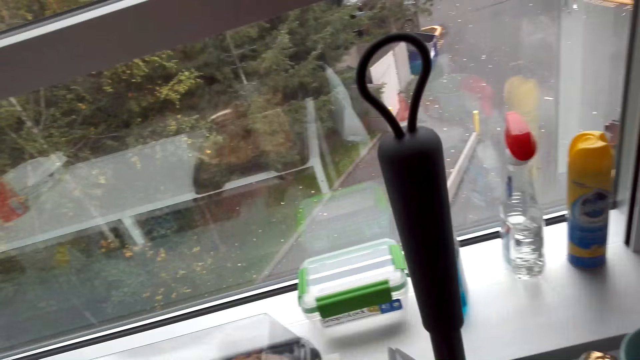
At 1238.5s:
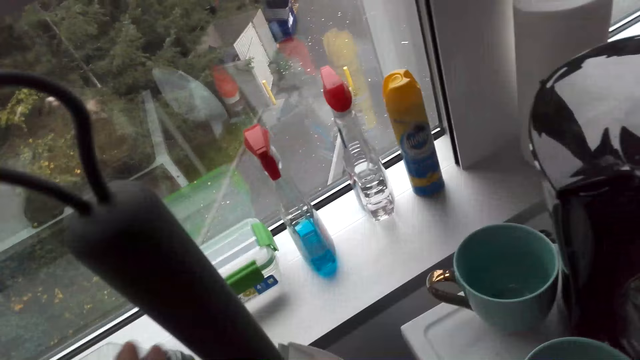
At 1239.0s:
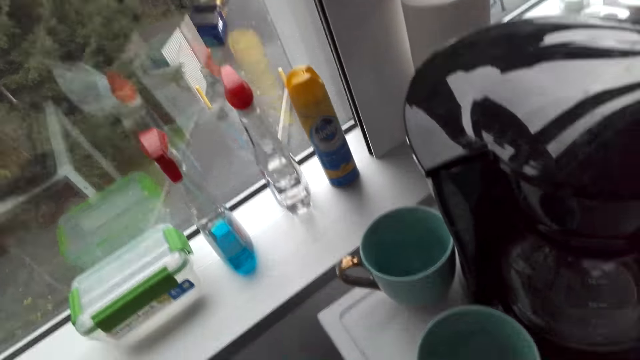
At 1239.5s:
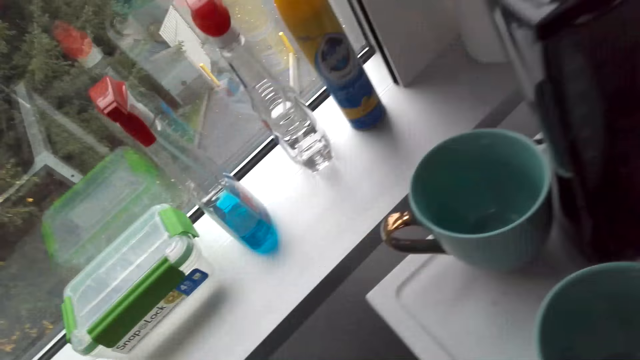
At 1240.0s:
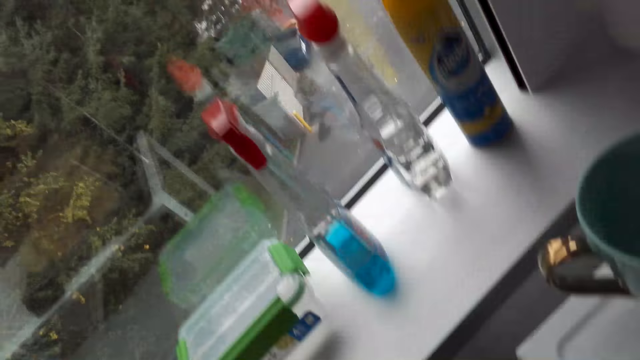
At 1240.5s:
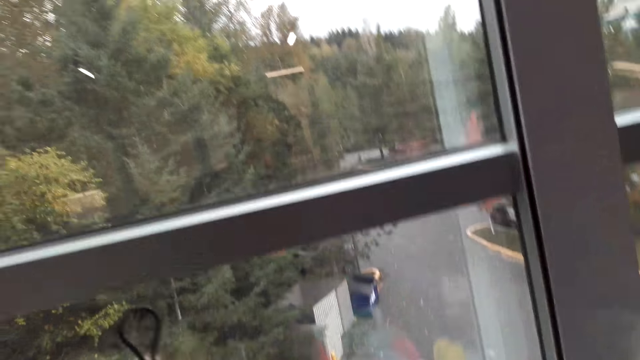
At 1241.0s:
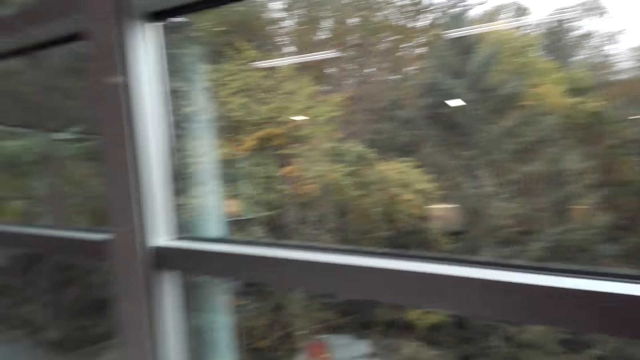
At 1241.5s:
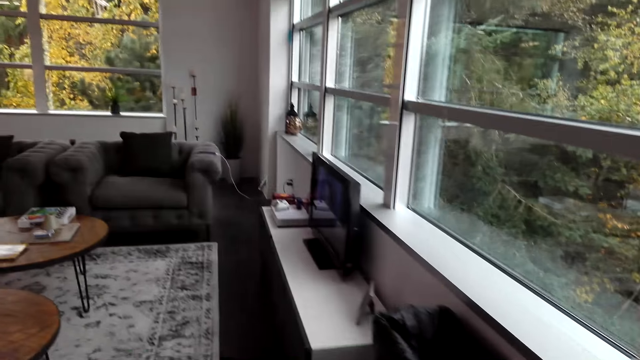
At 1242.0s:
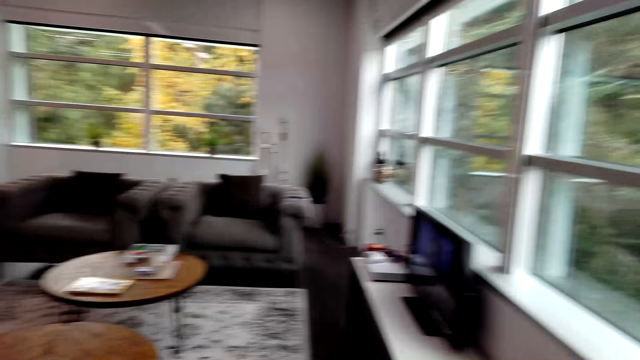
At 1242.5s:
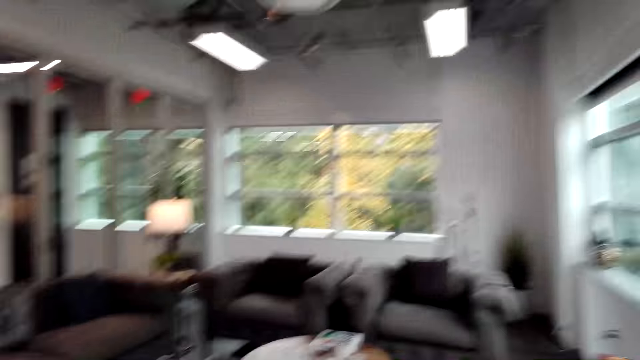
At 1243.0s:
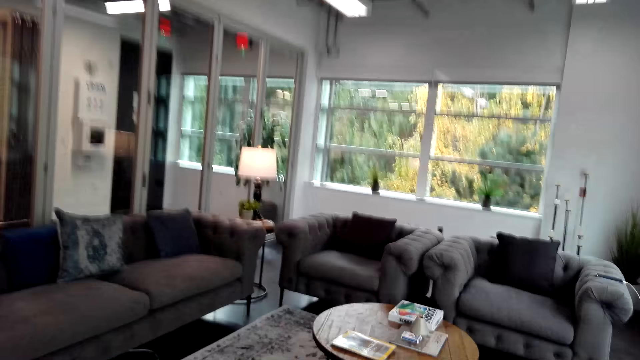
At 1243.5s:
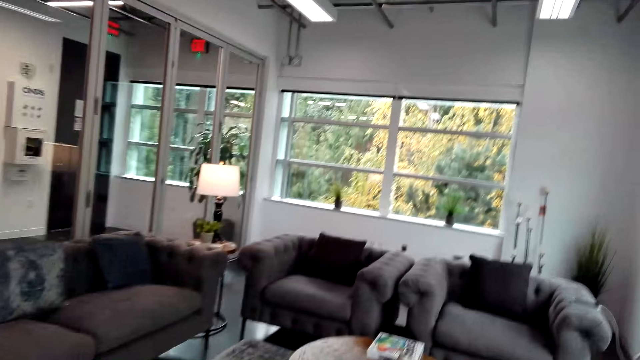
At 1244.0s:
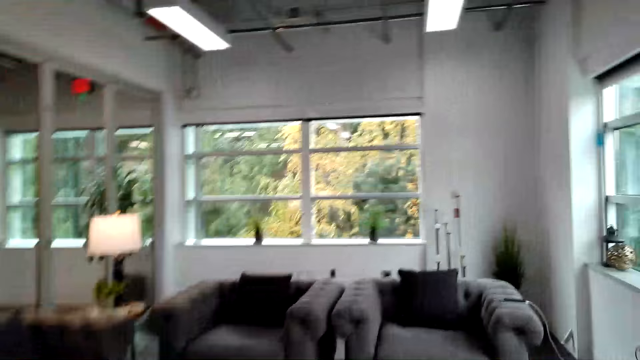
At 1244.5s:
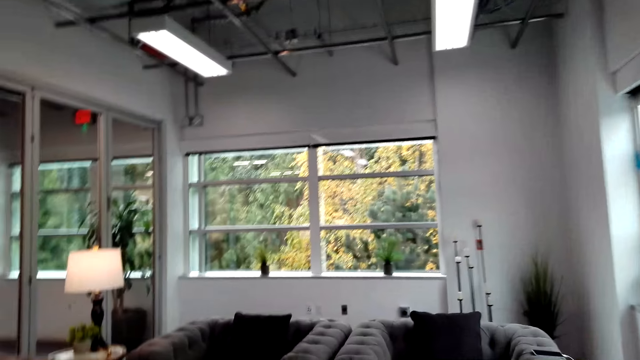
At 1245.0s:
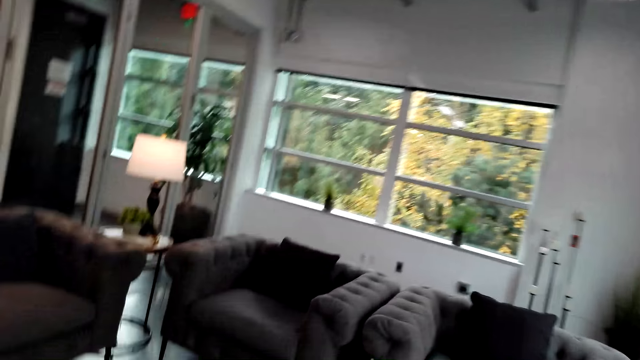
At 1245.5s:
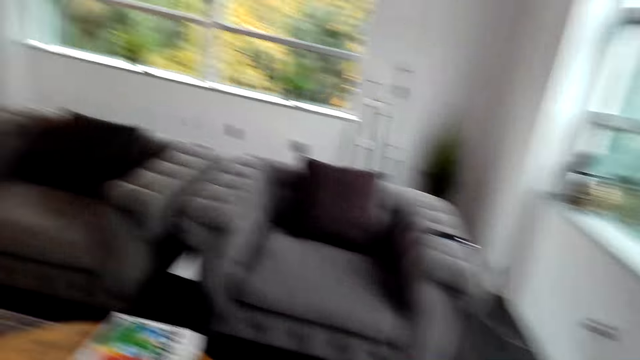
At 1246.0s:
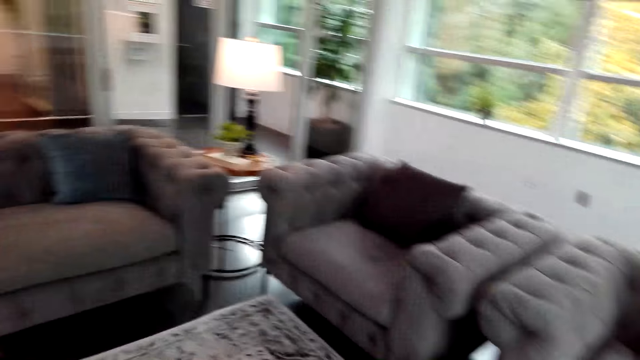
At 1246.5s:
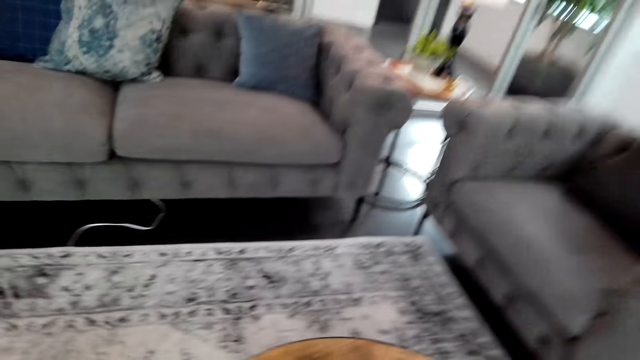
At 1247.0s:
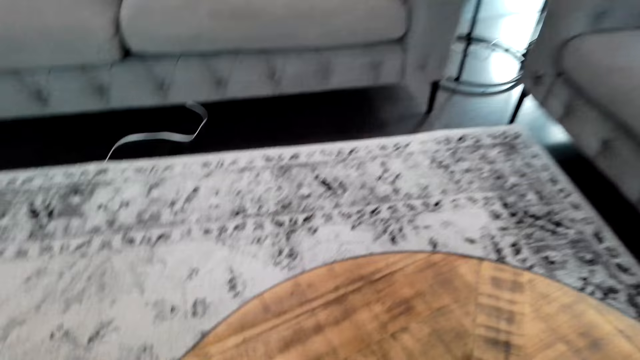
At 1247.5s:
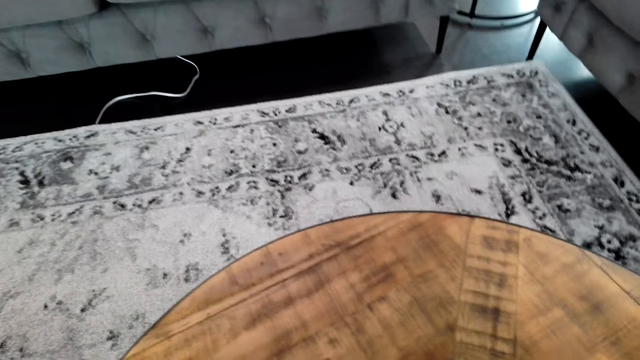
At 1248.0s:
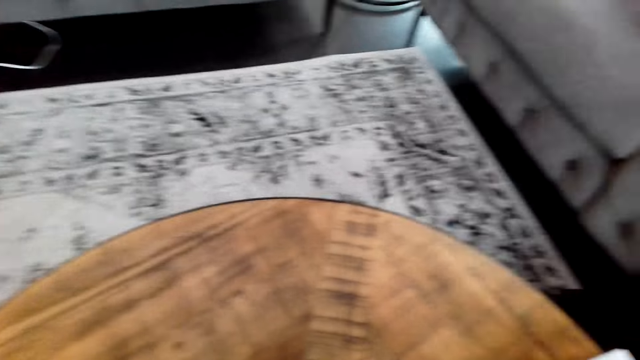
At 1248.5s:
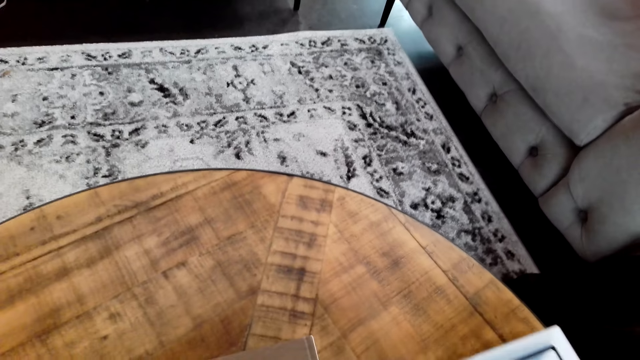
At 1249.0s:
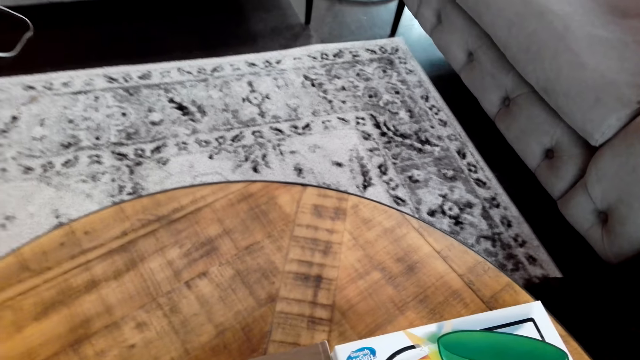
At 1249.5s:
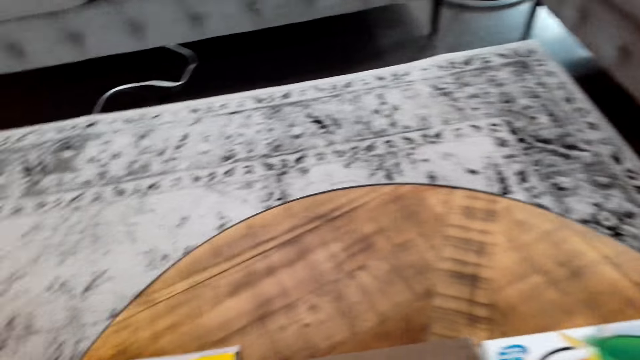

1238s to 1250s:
The camera wearer walks around and turns around. They arrange the books on the table. They hold a book on the table.

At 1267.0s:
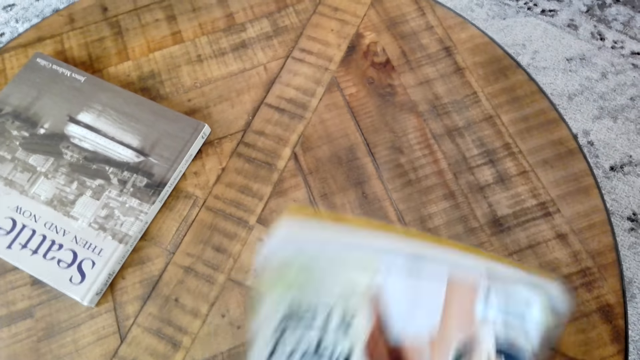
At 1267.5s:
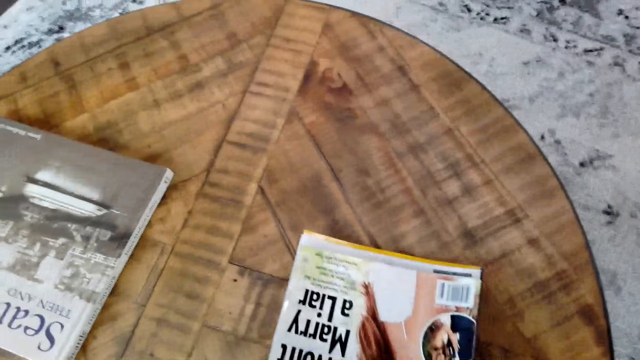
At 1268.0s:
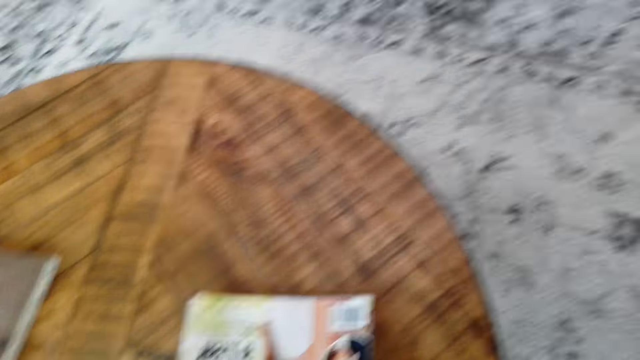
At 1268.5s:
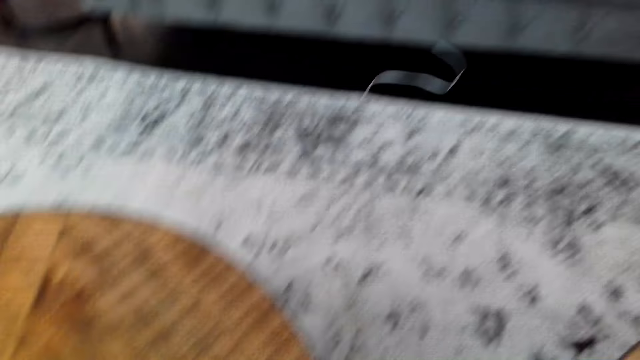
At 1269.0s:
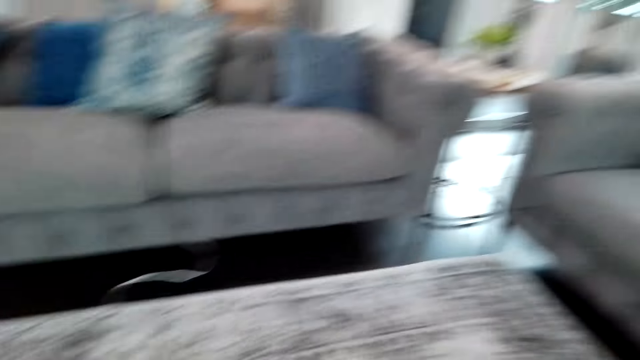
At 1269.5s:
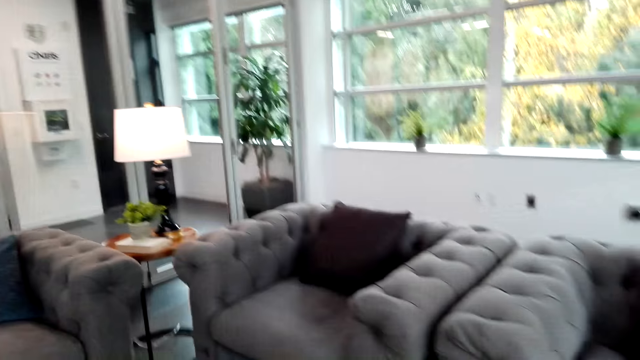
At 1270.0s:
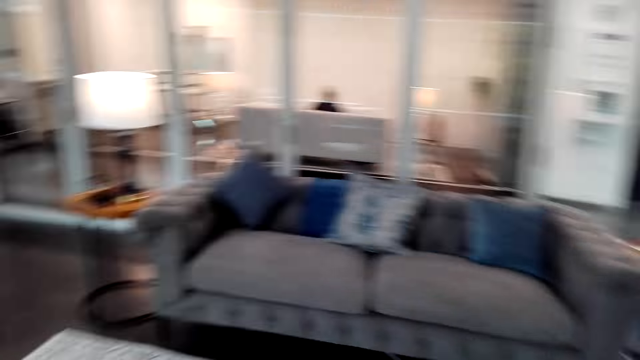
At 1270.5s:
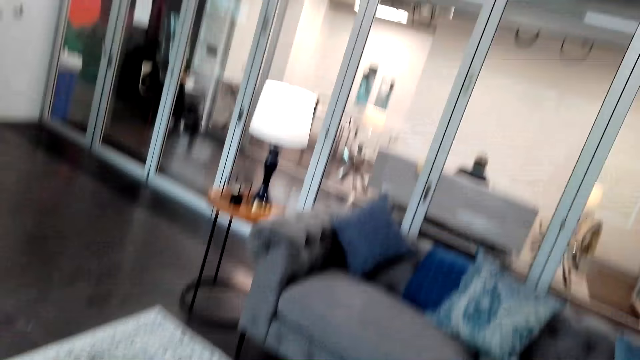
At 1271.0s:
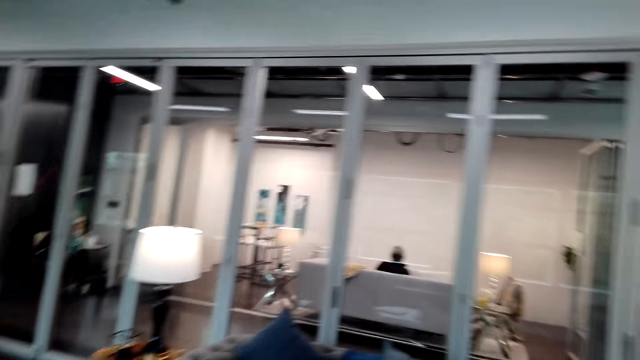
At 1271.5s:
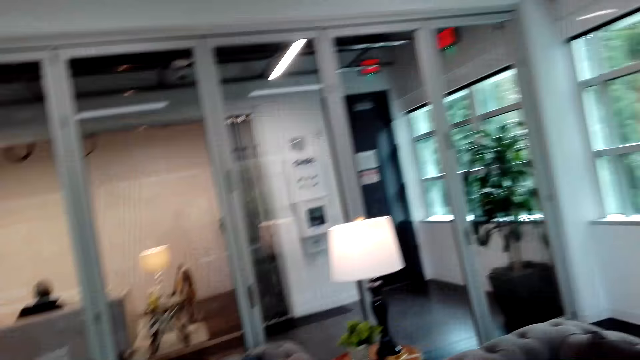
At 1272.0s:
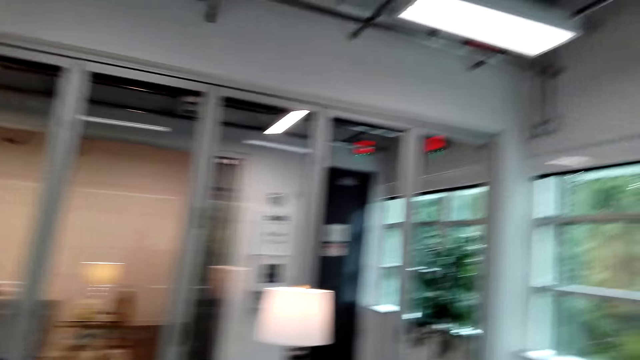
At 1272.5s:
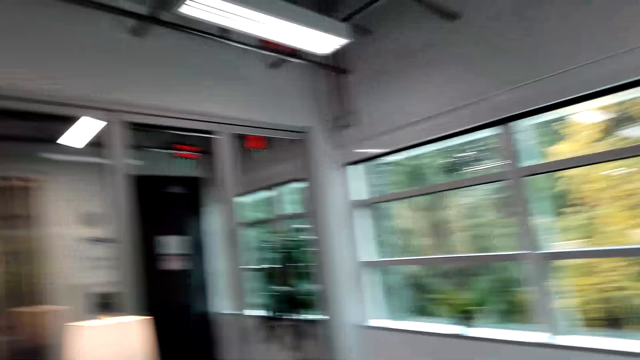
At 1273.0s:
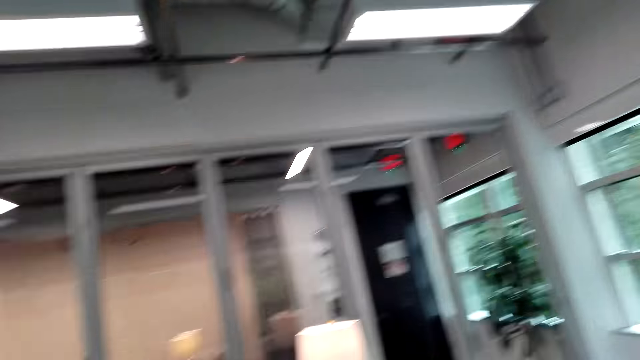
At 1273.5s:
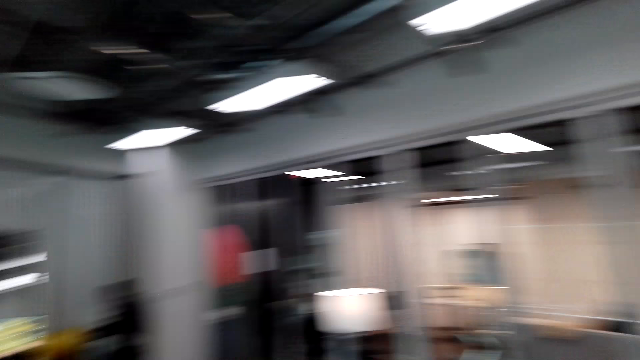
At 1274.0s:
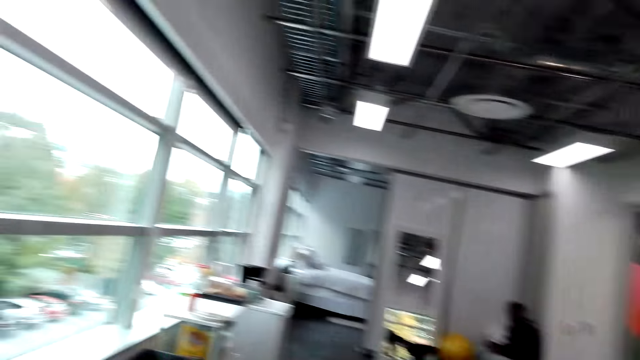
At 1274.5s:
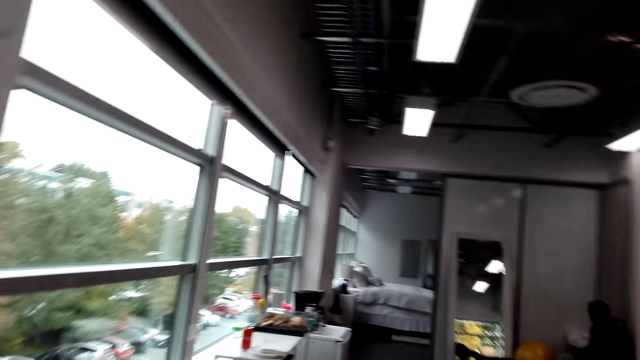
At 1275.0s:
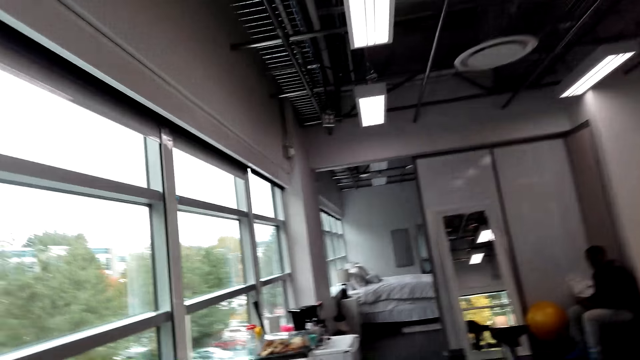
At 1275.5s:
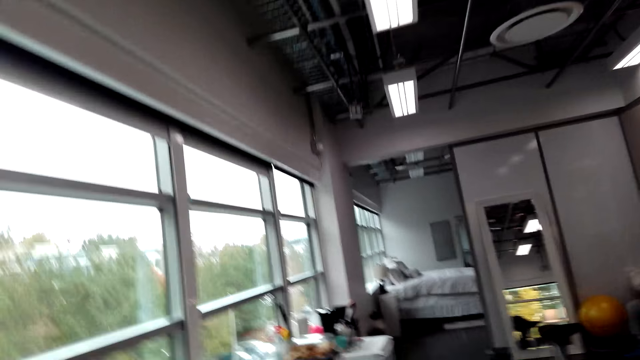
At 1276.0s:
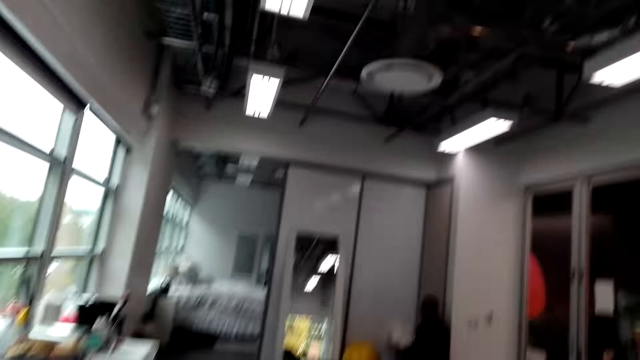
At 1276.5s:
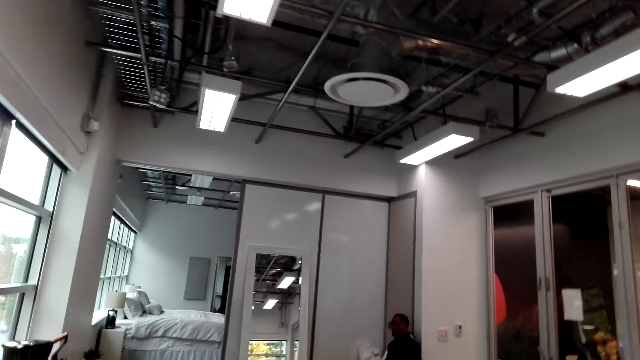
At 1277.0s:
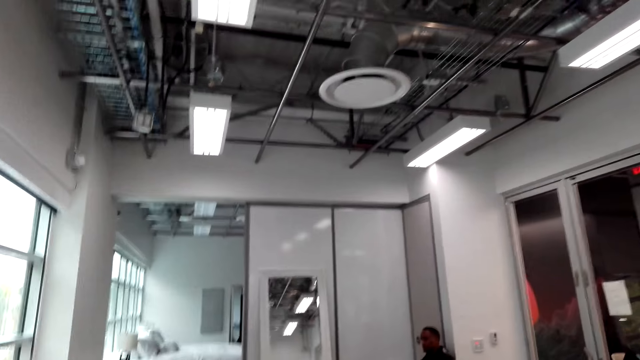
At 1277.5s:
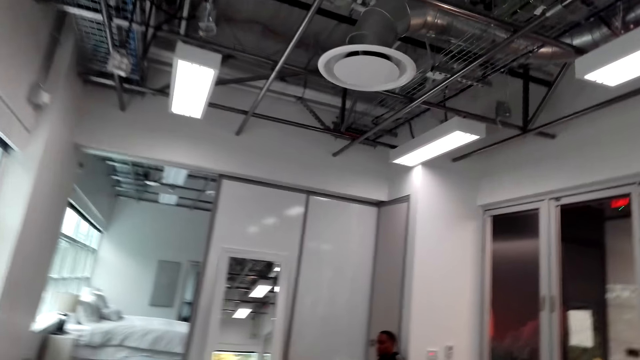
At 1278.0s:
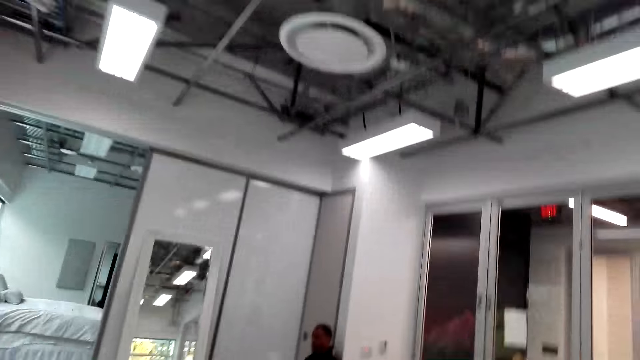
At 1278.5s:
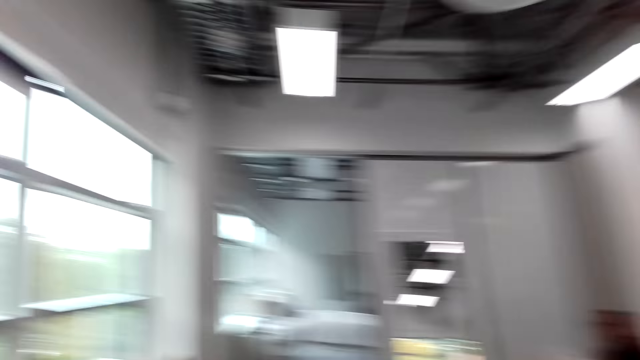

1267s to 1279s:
The camera wearer turns around. They look around. They walk around. They talk to a person.
